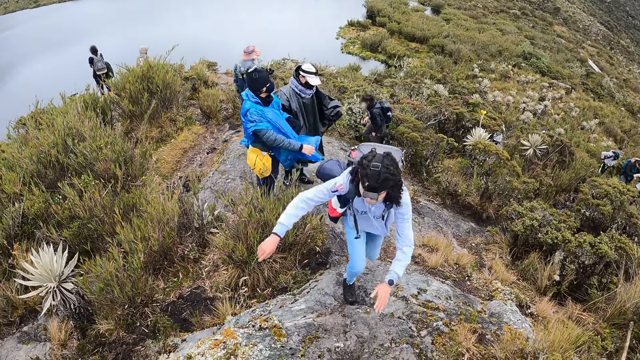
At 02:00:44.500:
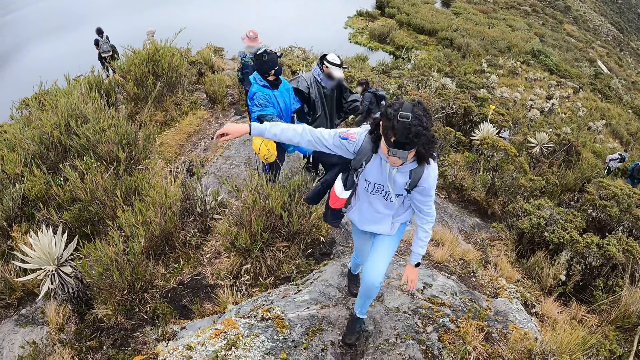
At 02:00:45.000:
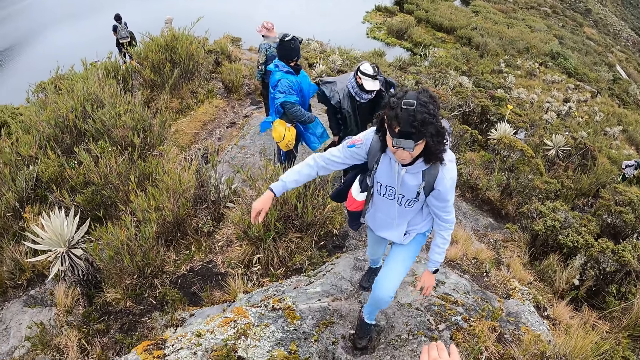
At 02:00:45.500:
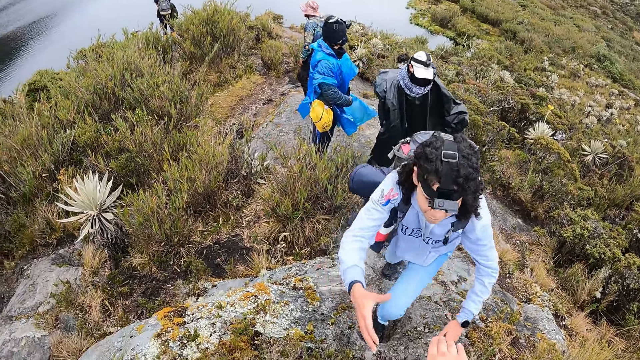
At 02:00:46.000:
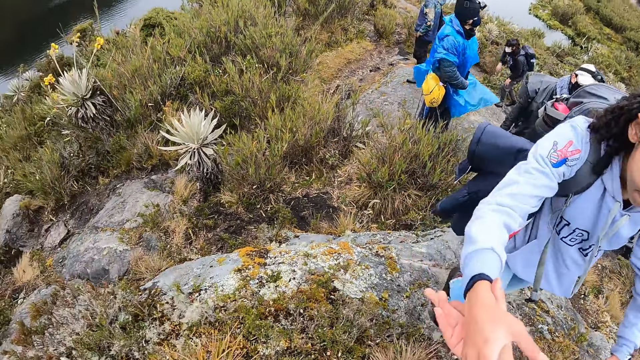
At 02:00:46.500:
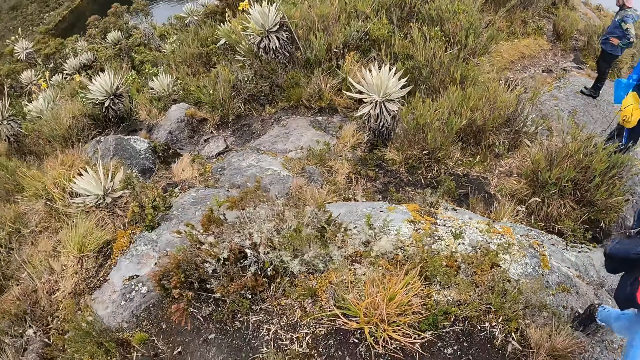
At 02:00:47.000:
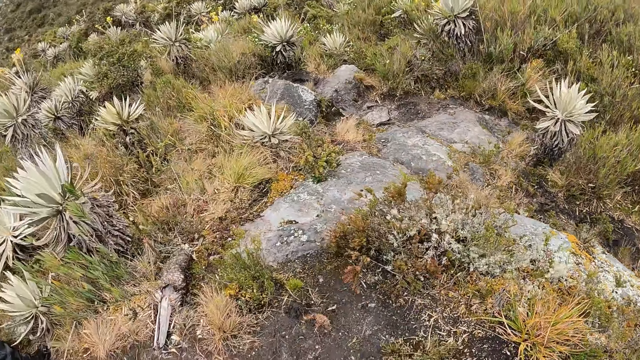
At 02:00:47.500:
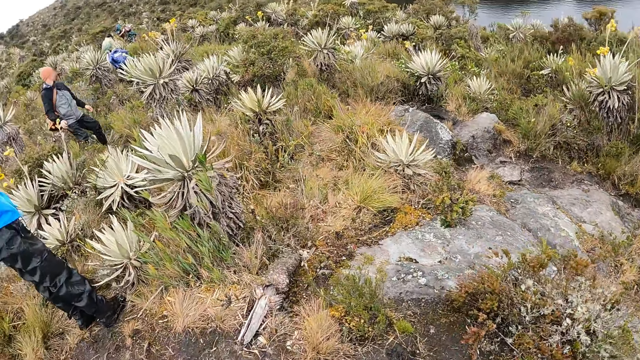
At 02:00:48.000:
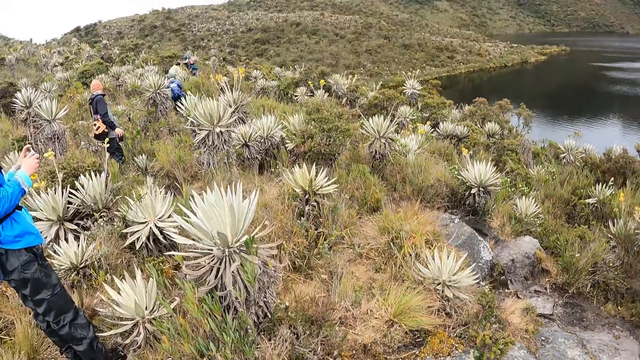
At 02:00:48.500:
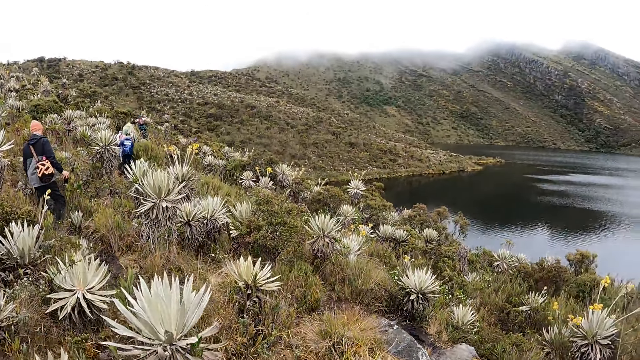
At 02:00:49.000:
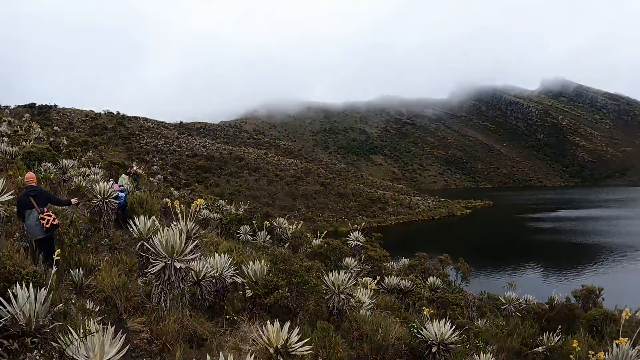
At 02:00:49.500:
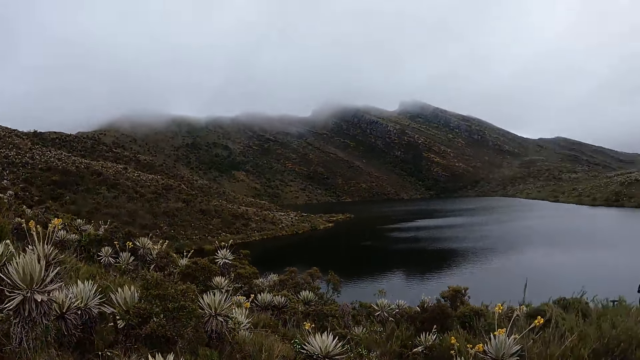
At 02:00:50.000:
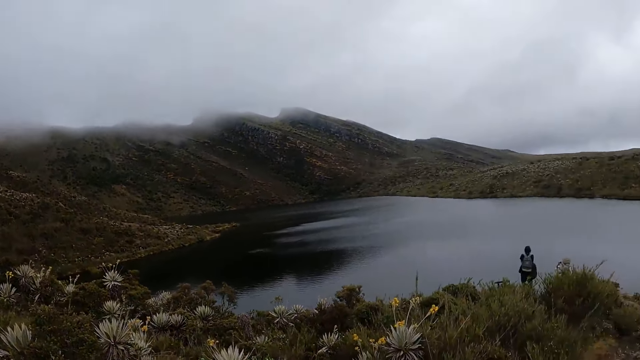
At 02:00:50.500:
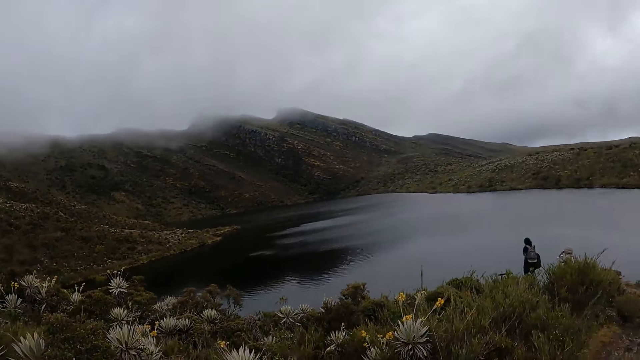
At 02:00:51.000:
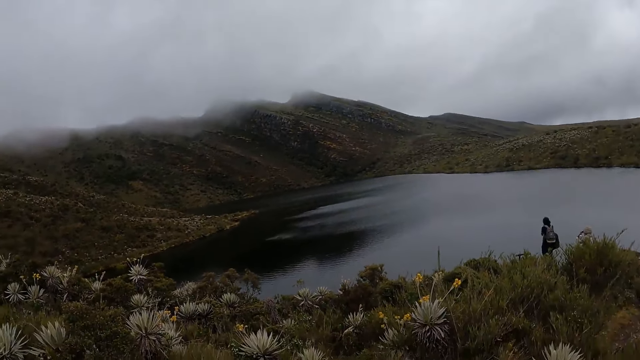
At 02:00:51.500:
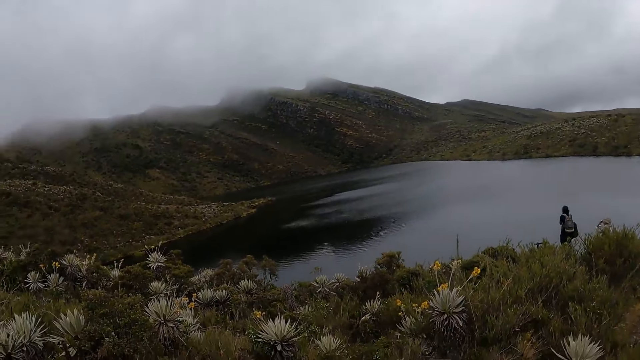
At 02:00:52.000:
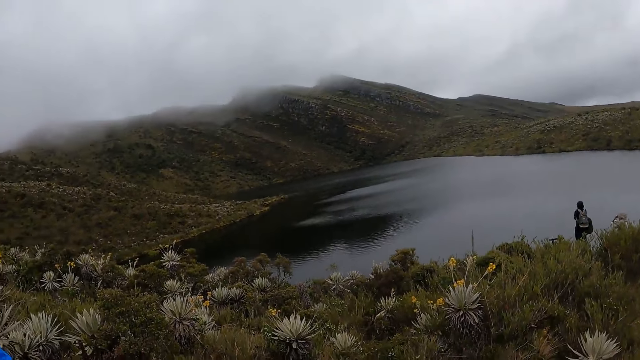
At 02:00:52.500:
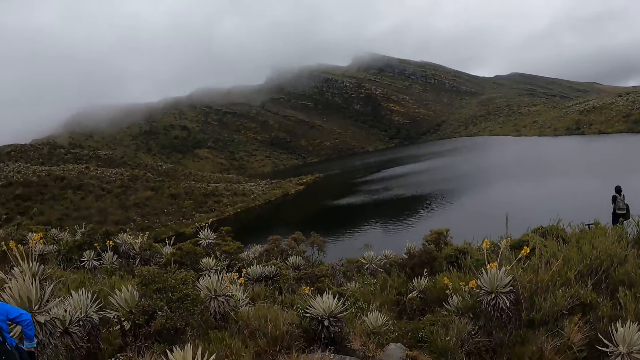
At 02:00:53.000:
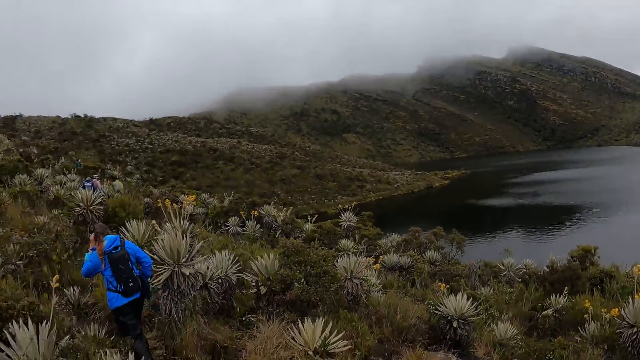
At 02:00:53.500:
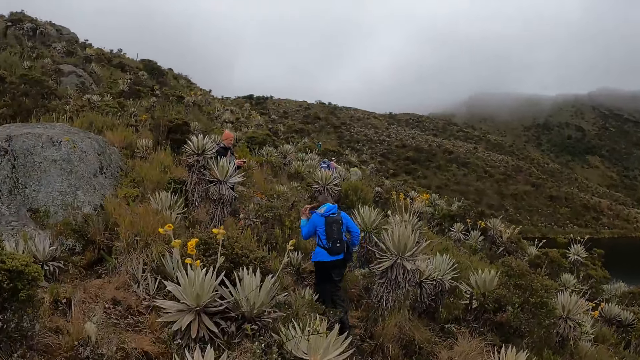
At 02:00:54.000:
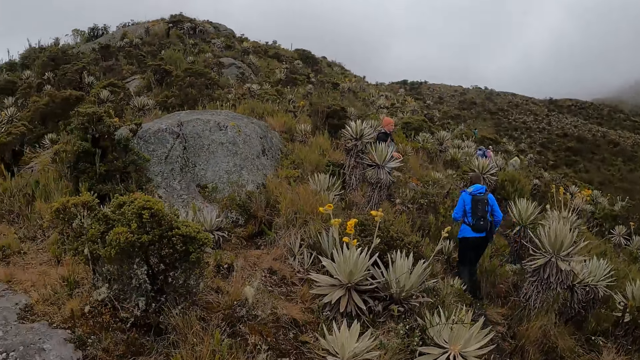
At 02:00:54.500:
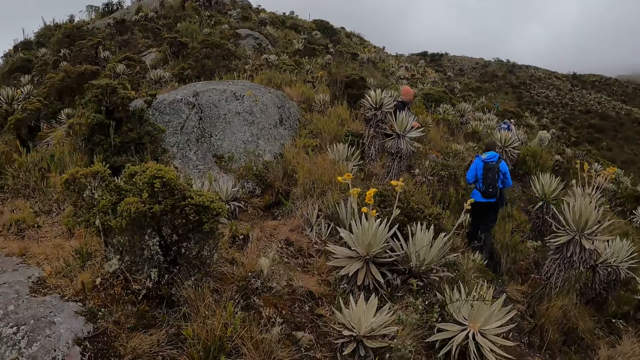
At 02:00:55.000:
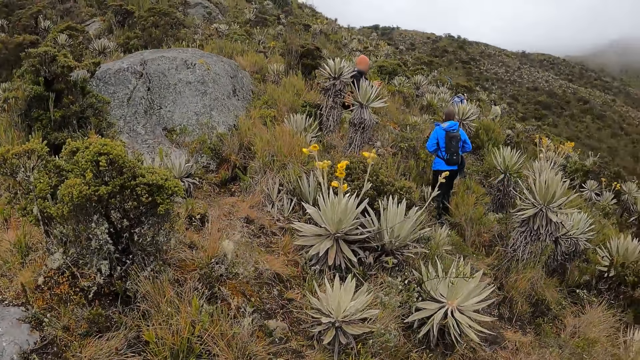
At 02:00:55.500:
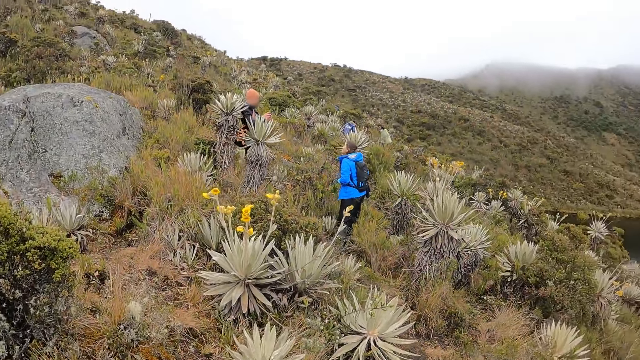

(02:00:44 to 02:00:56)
The camera wearer helps the woman onto the rock on the hill. They look around the mountain.

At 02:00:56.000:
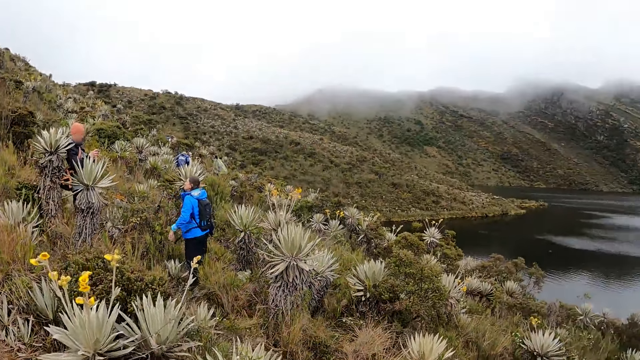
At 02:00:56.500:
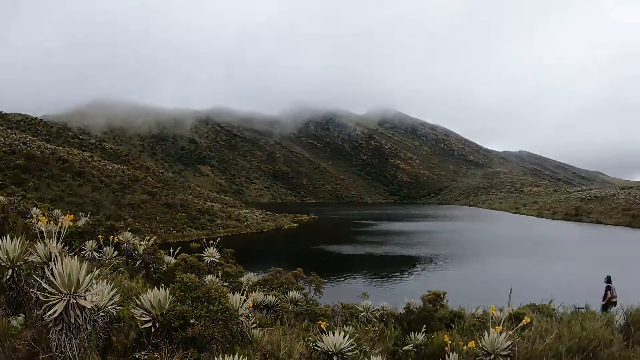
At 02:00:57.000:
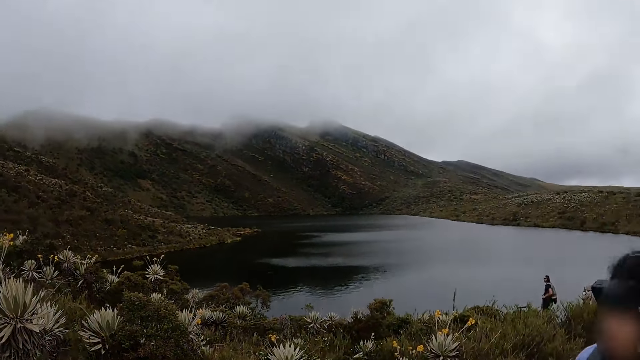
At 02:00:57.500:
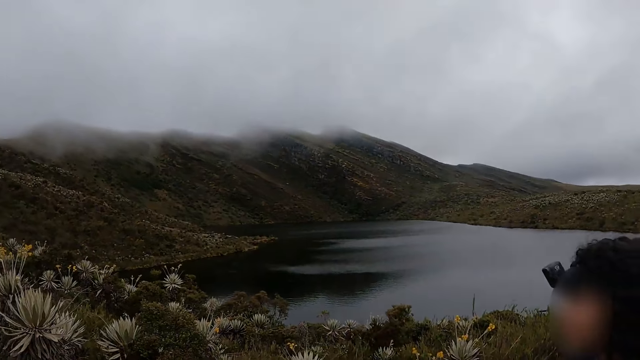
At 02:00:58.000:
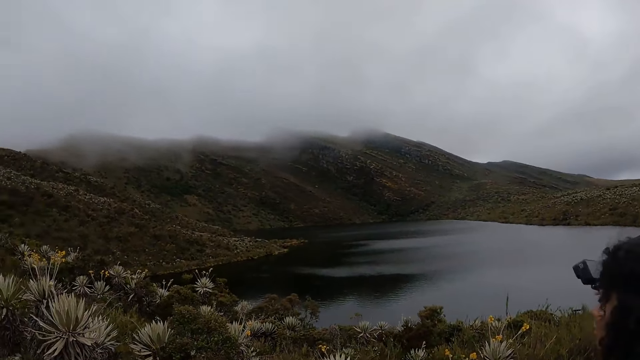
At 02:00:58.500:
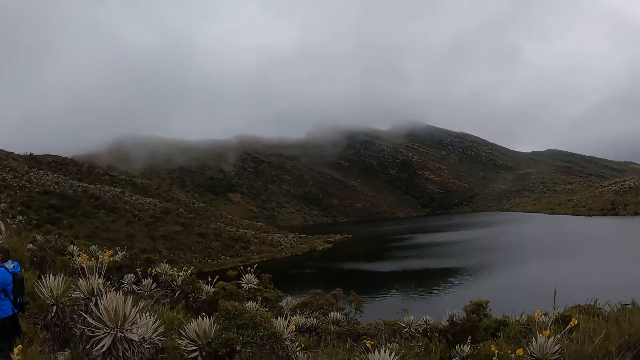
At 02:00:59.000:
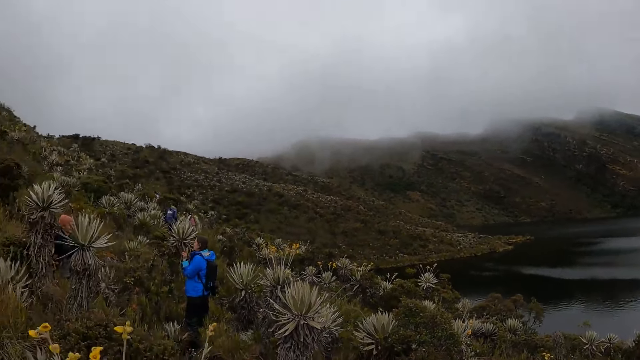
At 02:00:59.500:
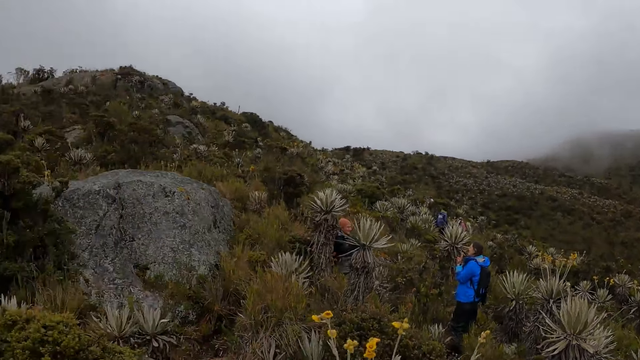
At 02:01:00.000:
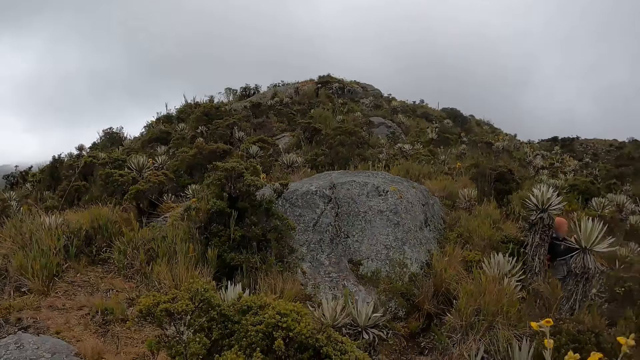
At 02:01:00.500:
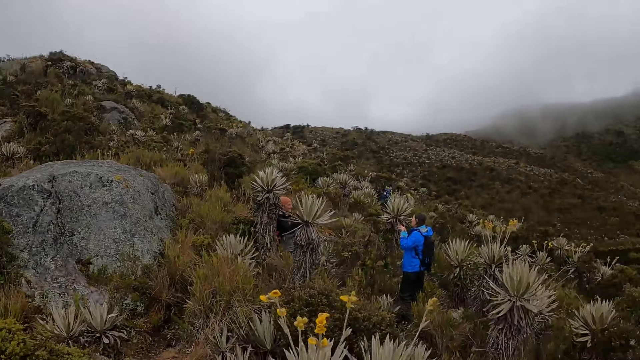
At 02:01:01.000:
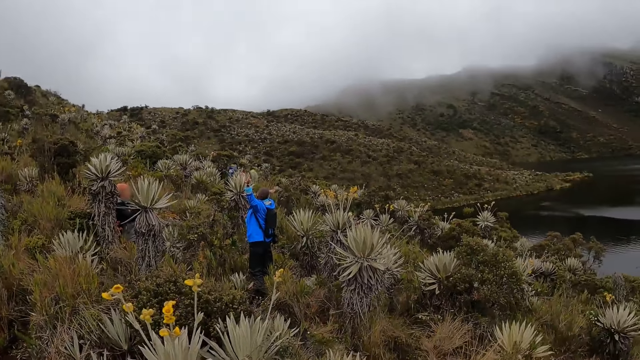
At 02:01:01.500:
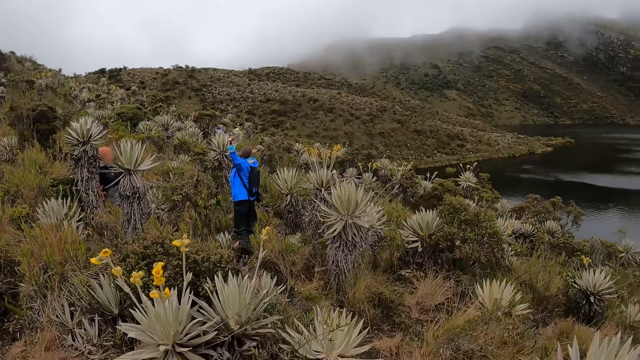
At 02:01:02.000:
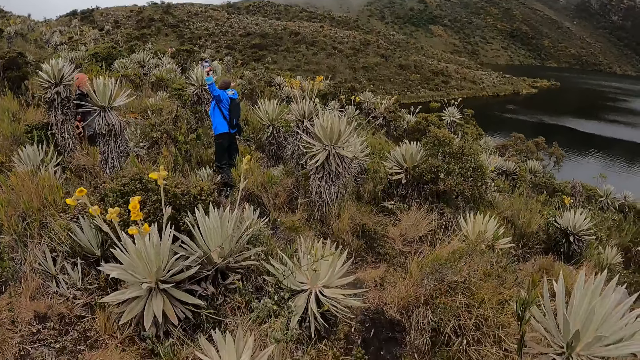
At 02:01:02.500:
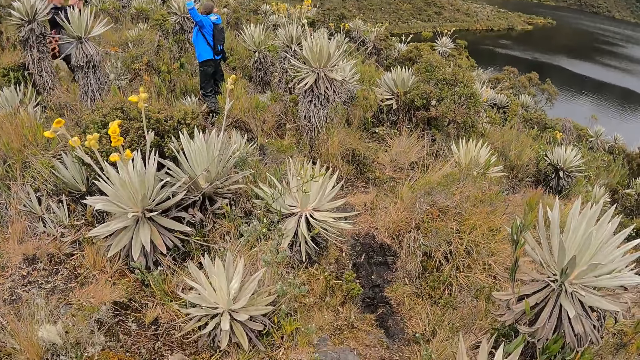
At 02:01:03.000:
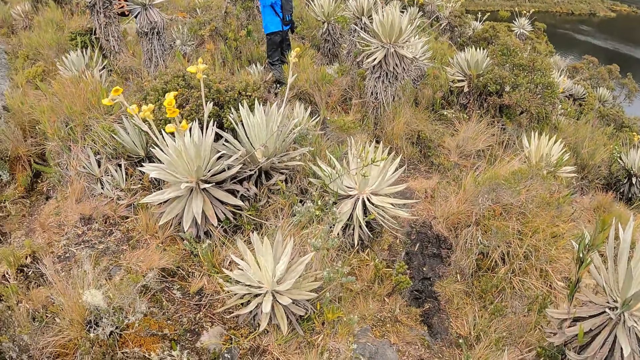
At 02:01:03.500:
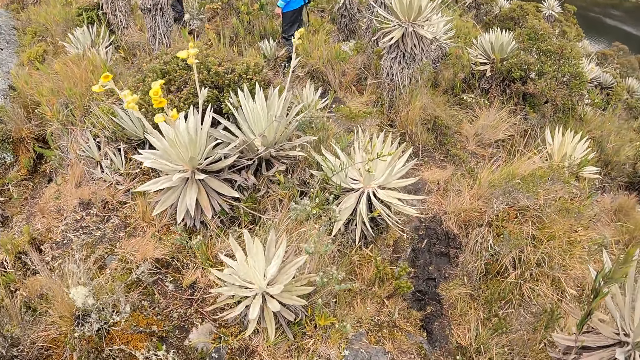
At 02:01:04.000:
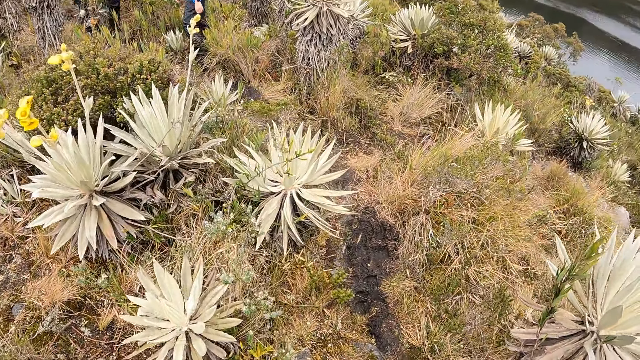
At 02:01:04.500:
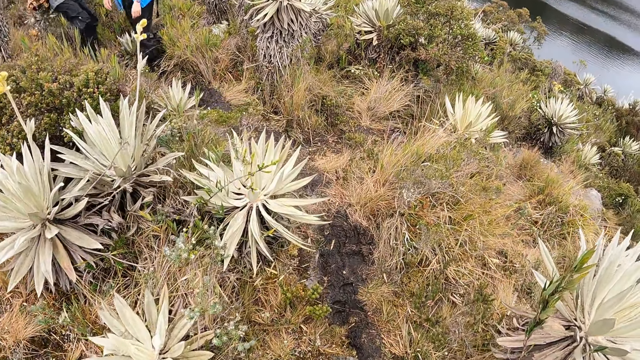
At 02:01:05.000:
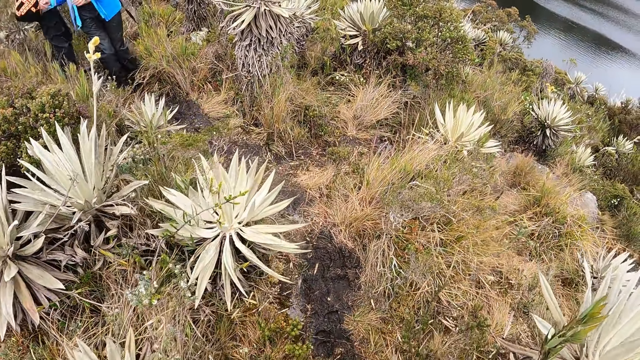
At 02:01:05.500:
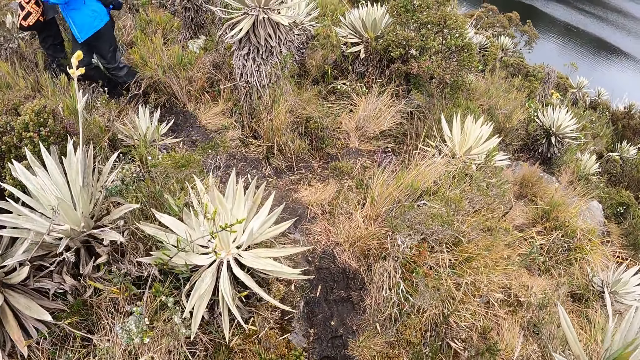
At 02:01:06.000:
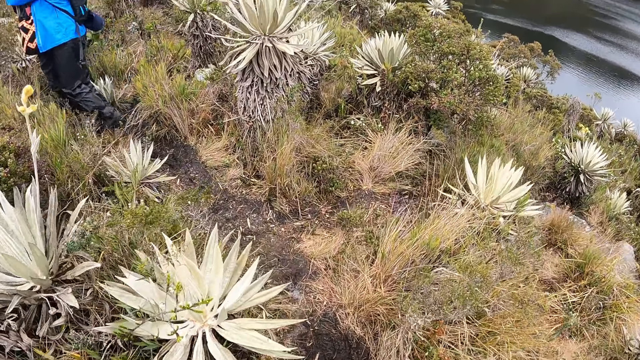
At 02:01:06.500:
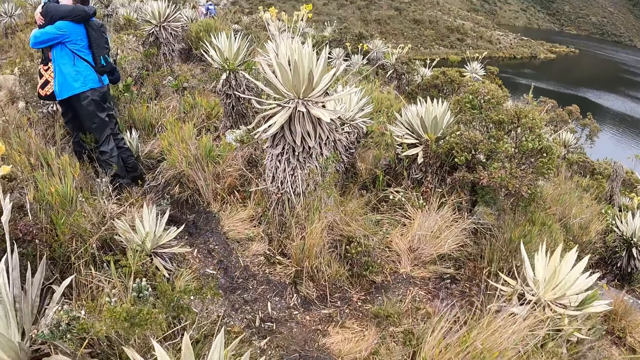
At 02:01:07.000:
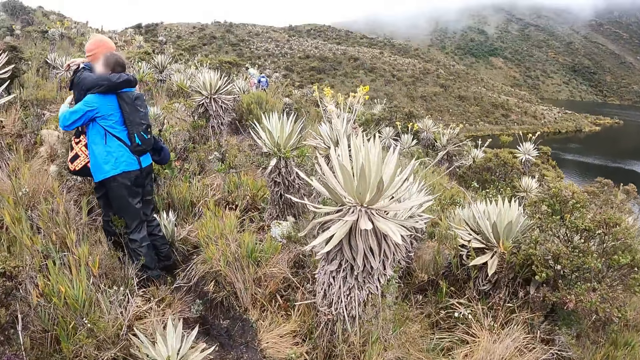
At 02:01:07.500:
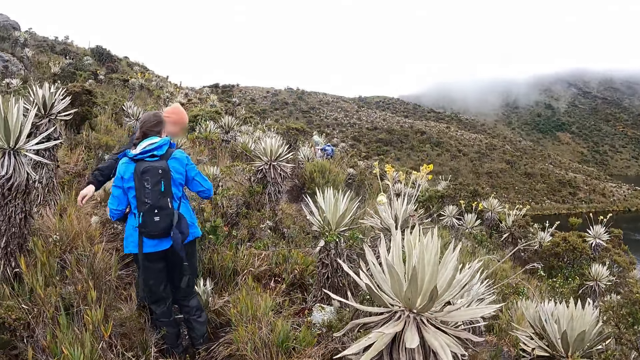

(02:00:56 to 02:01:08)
The woman interacts with a man. The camera wearer walks through the path on the hill with the group of people. The man hugs the woman.
